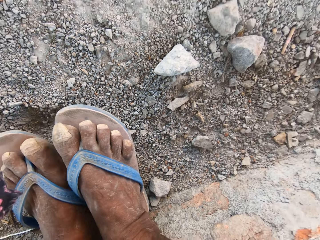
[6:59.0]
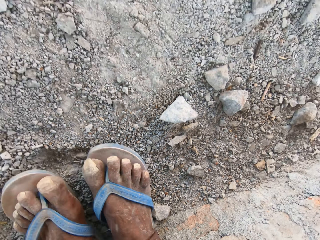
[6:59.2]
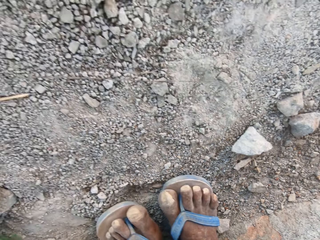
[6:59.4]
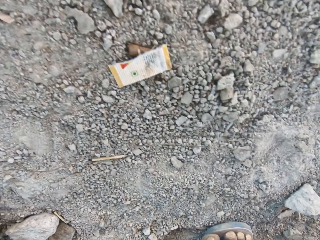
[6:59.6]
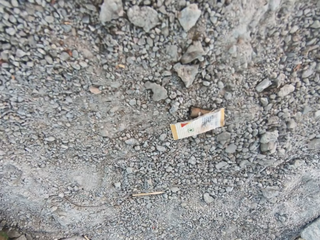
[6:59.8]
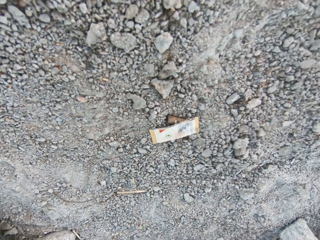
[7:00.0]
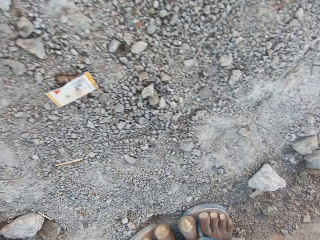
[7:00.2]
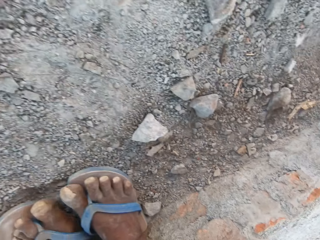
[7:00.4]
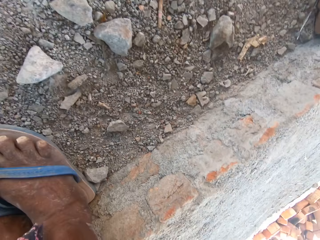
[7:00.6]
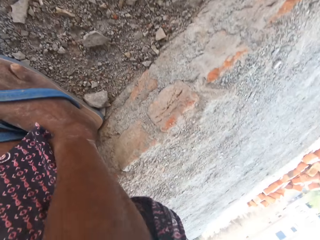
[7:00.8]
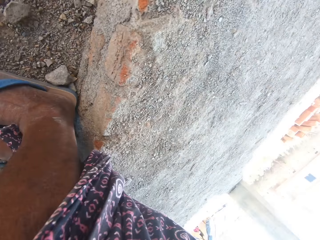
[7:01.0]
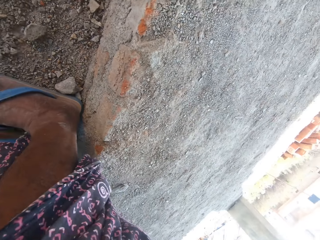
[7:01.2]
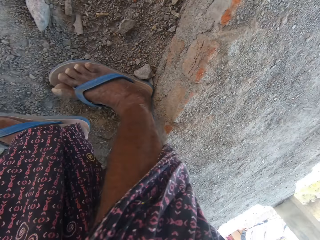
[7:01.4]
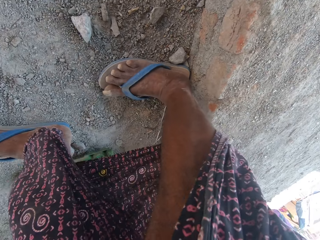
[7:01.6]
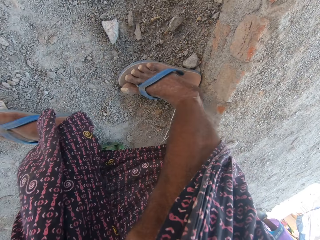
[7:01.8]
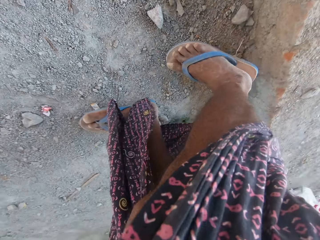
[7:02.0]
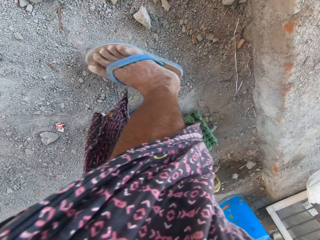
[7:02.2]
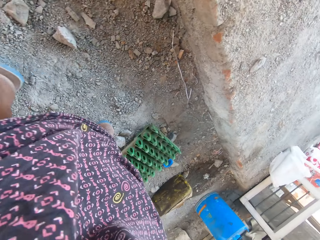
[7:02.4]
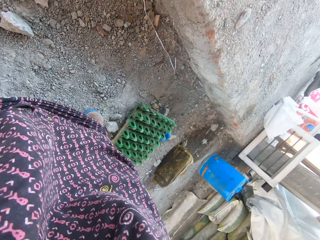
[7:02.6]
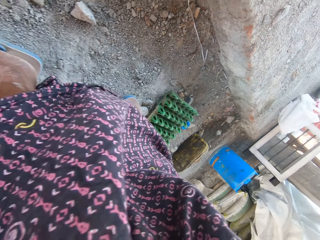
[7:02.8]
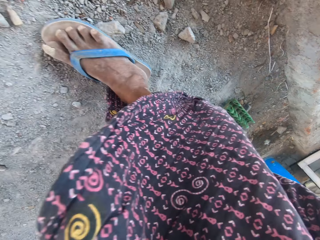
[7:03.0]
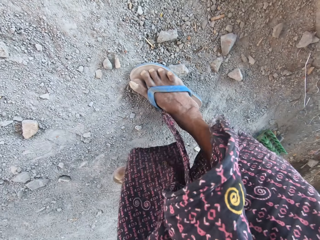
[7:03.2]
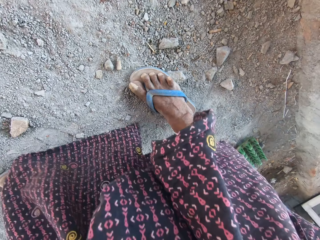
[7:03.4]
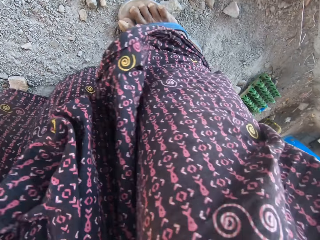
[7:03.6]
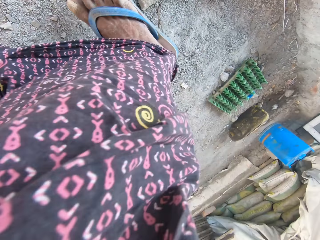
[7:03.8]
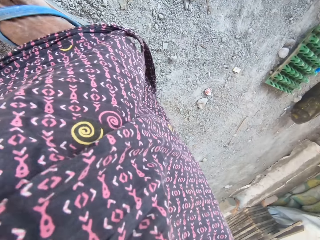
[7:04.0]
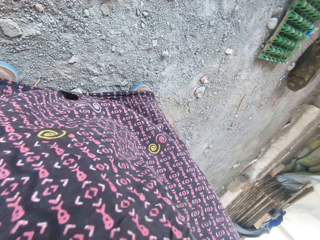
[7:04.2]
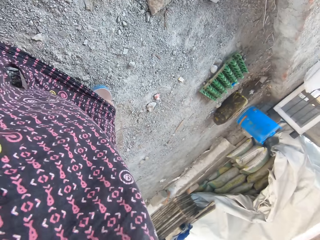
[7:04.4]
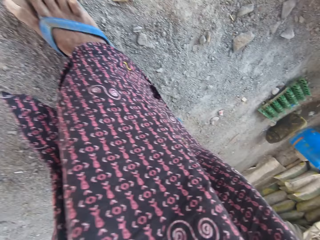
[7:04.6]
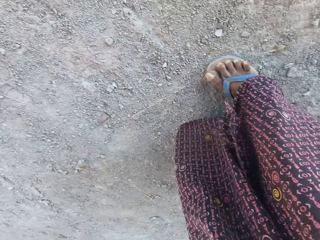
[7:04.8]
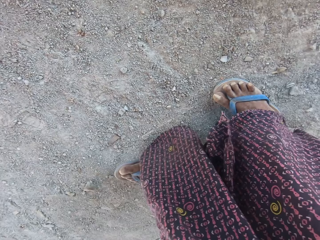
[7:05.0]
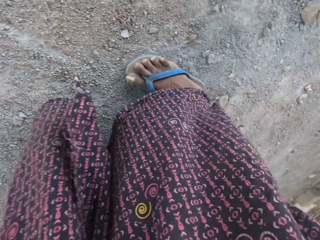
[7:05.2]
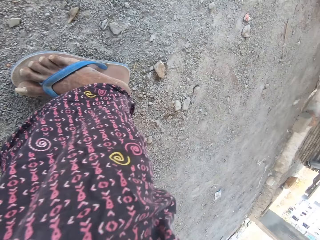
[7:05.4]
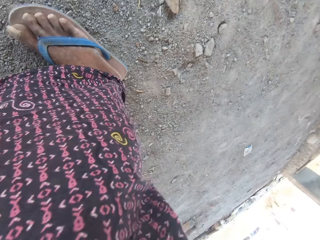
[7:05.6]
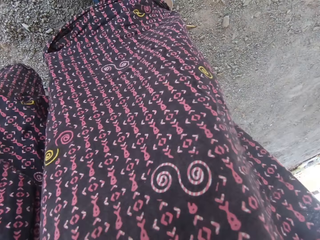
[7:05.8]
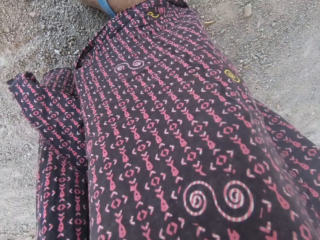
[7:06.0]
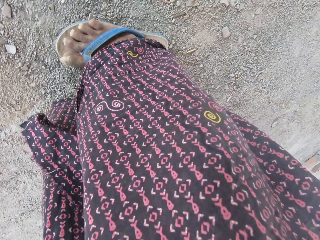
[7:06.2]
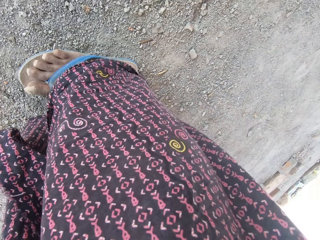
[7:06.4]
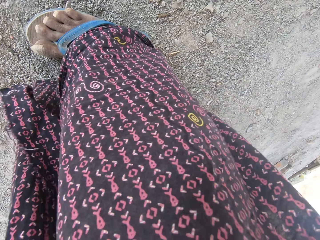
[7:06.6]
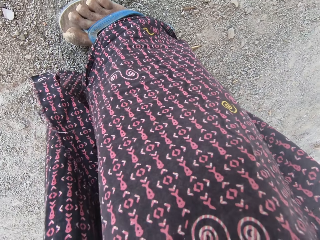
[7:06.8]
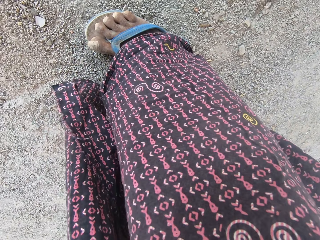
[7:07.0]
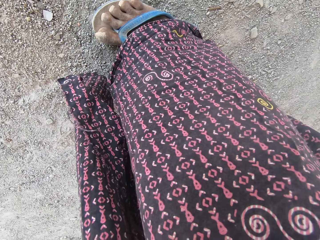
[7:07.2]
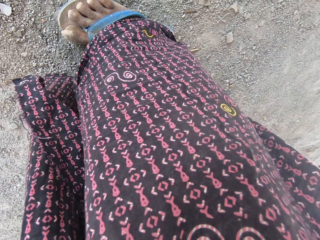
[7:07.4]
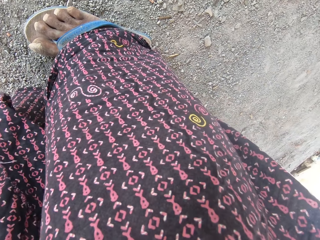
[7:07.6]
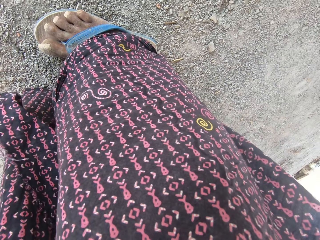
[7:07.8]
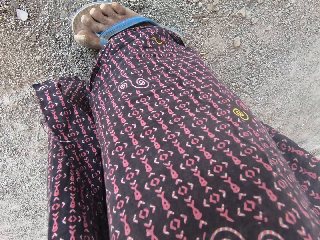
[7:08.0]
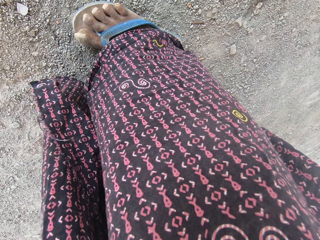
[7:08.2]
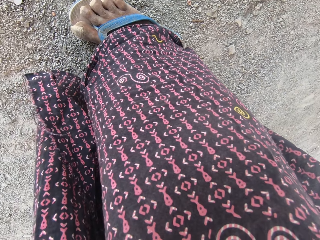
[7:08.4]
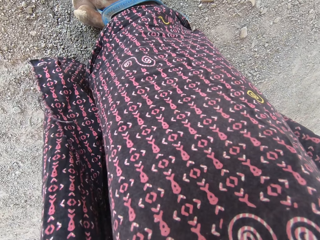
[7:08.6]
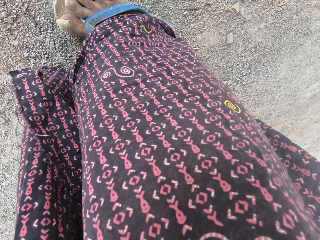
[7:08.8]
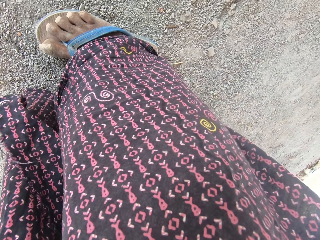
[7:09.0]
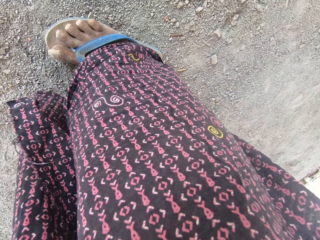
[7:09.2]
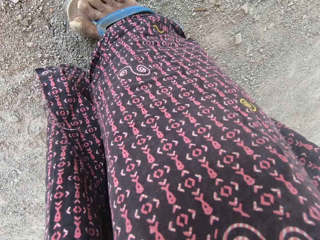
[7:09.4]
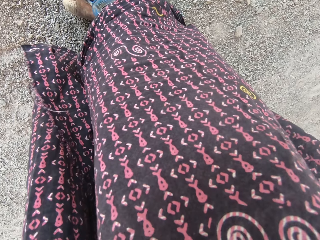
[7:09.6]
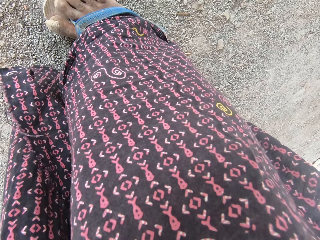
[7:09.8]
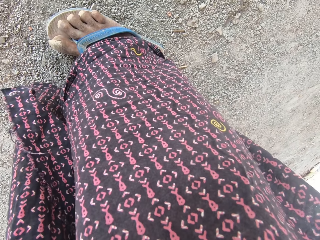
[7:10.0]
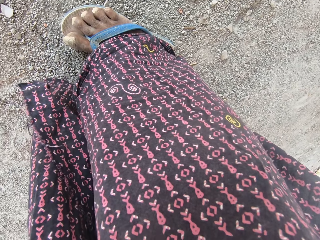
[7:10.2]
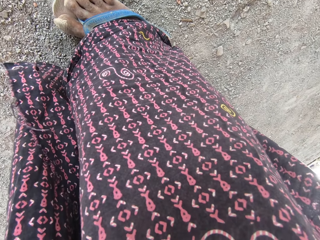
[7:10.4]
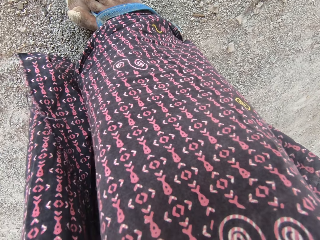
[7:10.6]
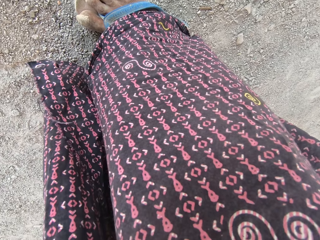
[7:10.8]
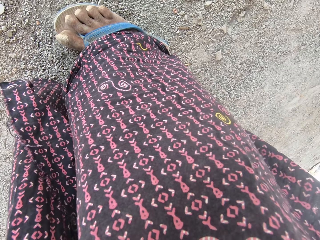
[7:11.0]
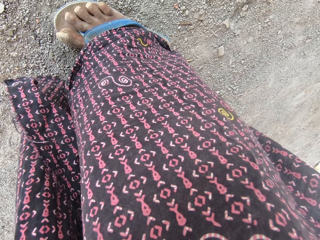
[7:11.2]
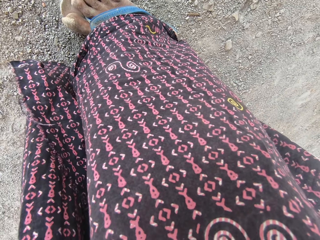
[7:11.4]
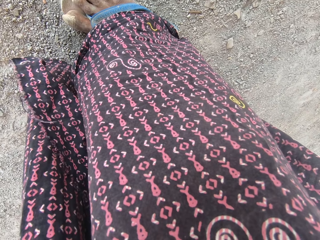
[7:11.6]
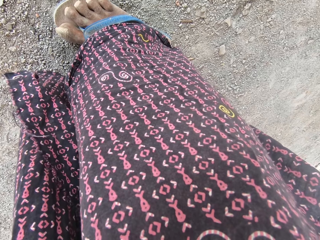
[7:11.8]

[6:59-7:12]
The camera wearer gets up from the ground. They walk outside. They look around.

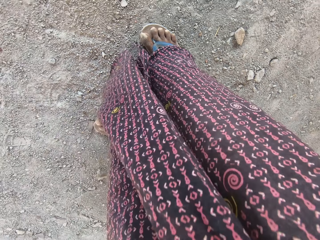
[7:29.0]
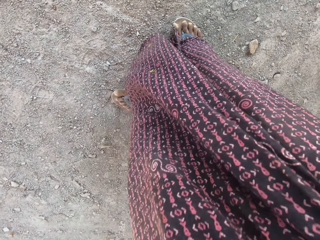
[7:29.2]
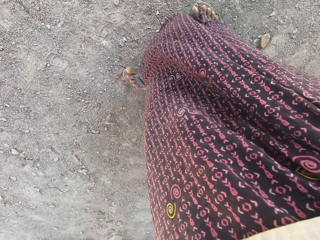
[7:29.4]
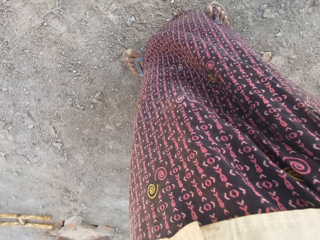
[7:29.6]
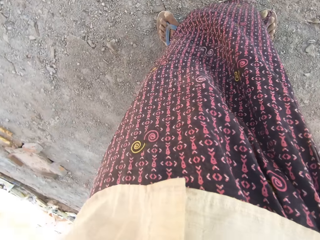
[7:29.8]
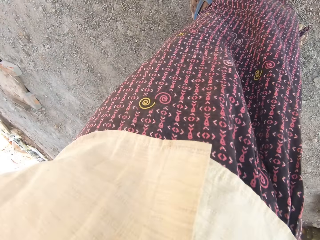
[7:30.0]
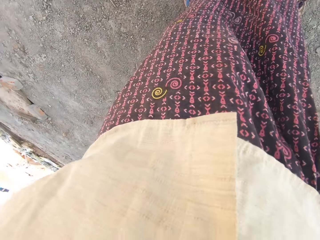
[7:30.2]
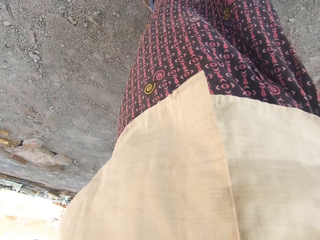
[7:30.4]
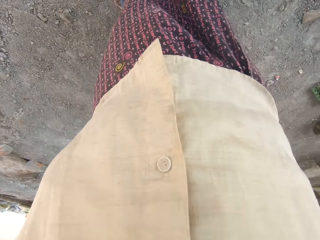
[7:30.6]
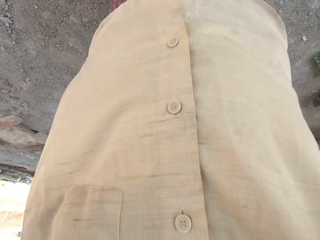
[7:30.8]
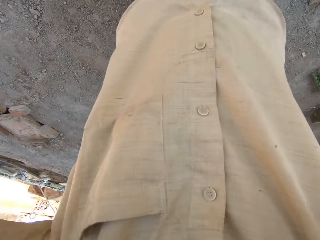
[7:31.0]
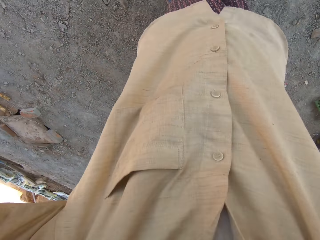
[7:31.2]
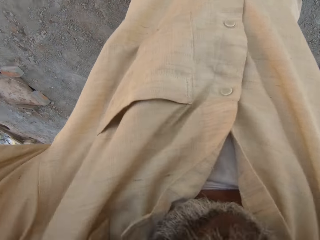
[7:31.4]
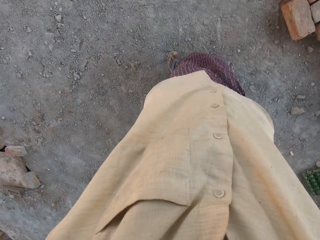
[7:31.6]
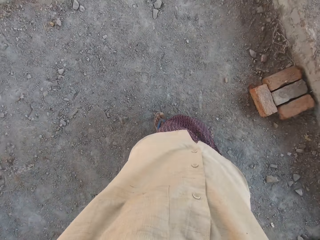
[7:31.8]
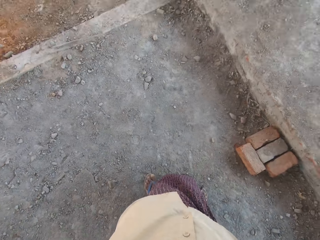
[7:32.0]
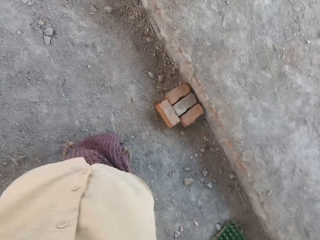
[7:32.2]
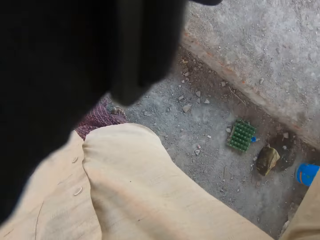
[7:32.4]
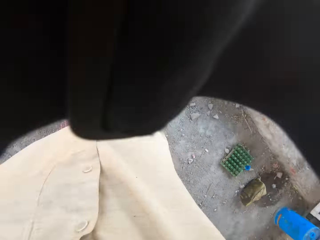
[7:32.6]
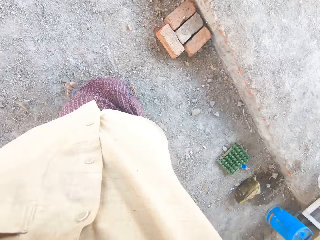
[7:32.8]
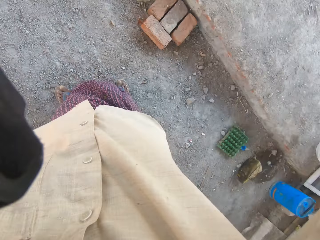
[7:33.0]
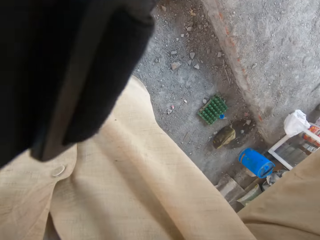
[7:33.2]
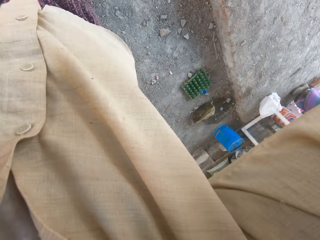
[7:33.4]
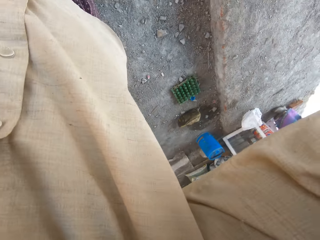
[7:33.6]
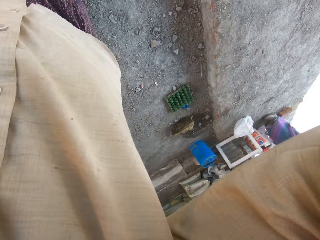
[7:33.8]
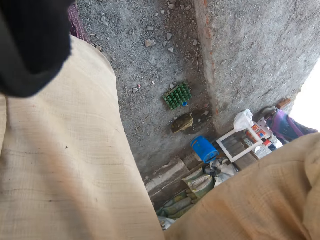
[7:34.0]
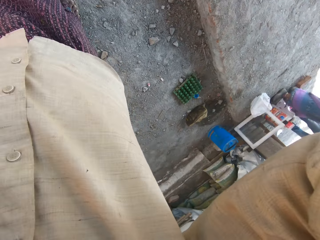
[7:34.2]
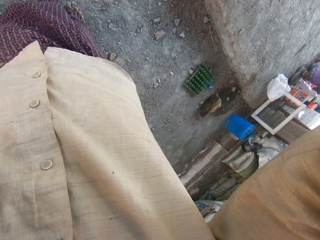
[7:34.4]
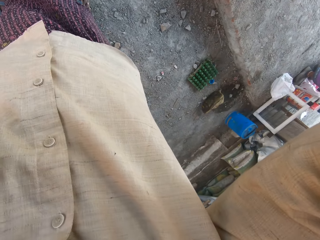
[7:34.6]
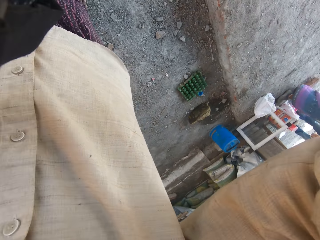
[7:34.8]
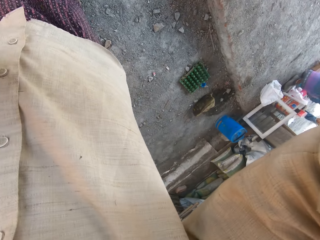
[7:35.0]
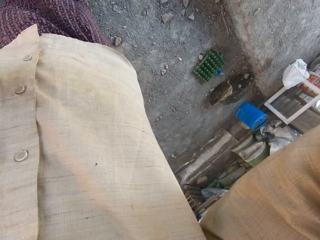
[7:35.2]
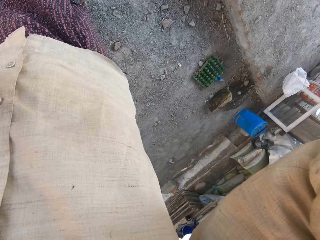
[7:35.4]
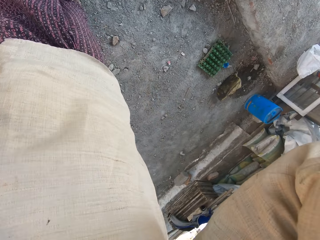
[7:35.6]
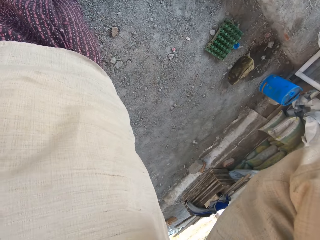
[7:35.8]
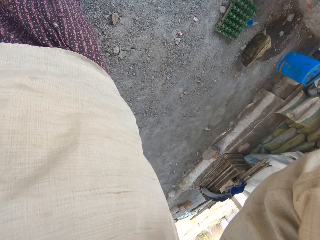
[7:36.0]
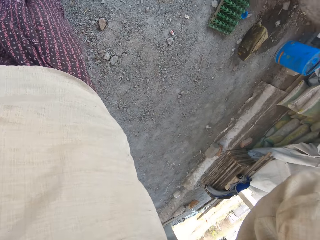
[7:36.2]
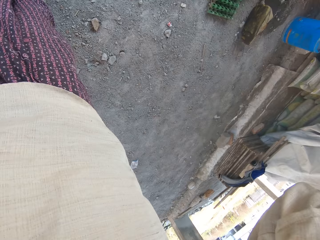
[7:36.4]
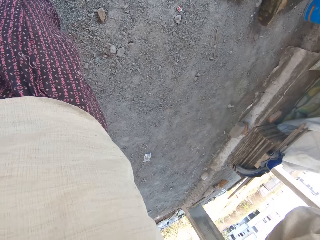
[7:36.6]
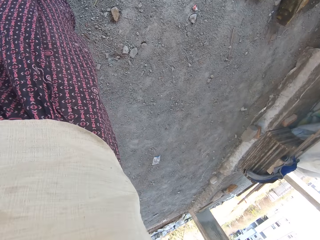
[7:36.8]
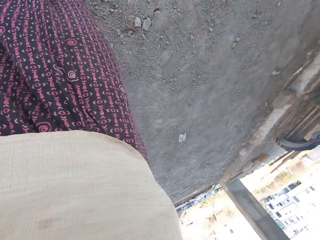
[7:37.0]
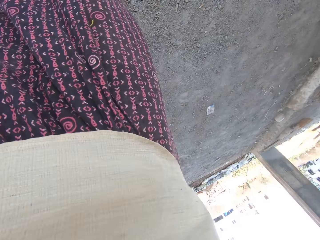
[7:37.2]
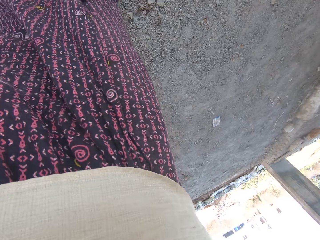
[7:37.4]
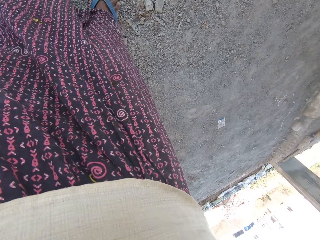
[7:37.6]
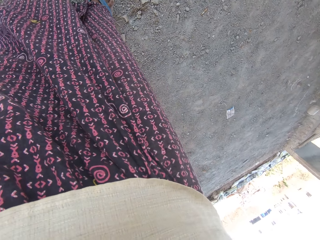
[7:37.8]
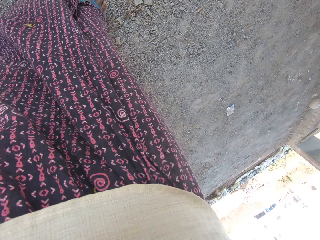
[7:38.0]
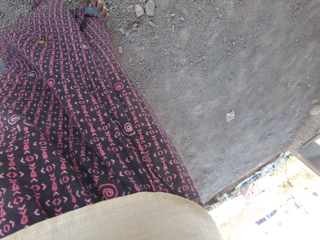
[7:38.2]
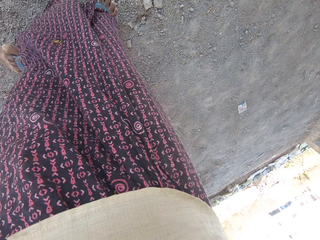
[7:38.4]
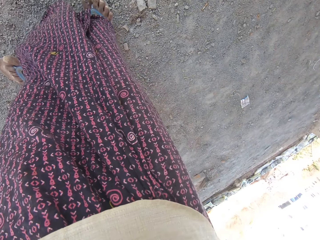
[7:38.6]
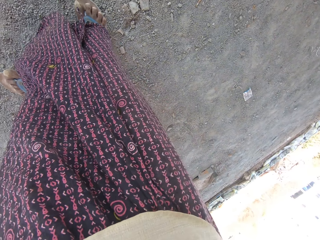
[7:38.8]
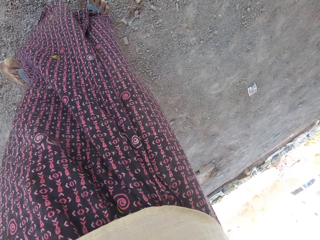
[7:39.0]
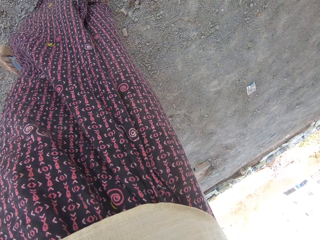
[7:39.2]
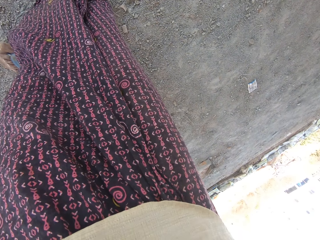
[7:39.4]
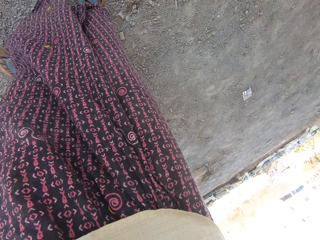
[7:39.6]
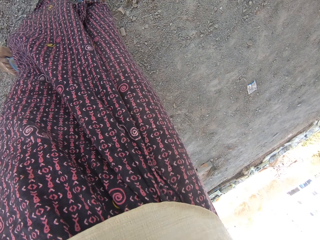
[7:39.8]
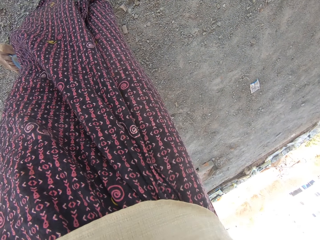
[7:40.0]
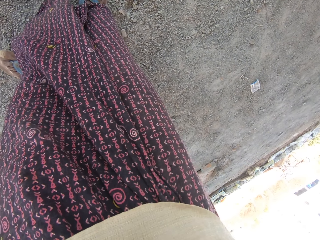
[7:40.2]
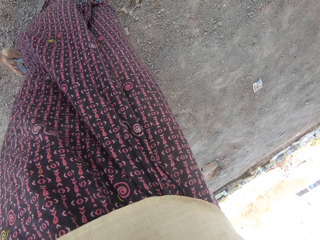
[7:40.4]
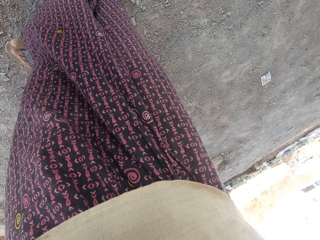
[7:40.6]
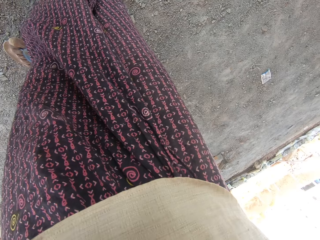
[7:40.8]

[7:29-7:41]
The camera wearer adjusts the camera.
